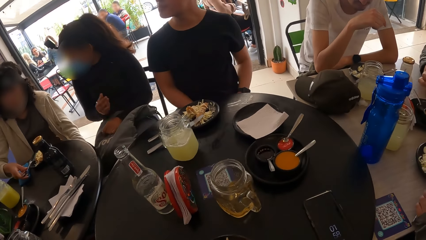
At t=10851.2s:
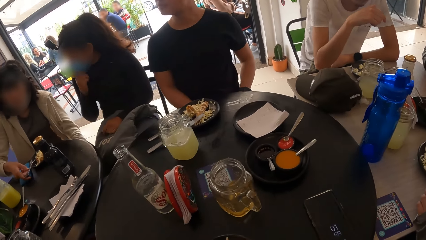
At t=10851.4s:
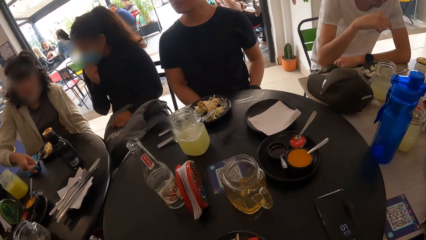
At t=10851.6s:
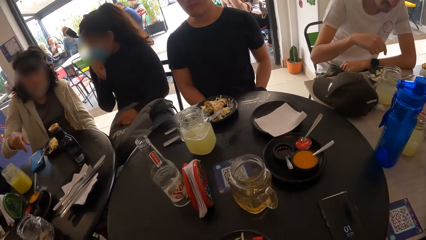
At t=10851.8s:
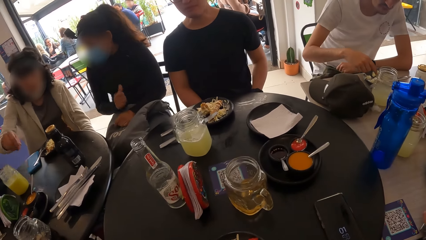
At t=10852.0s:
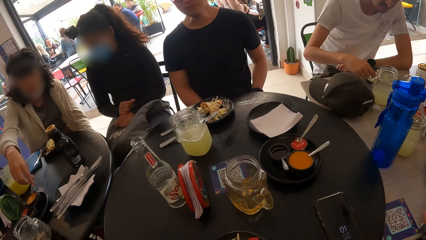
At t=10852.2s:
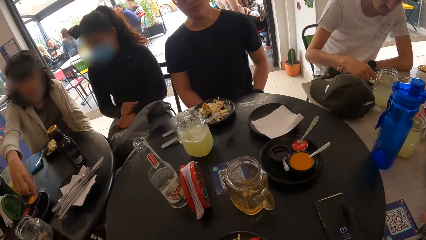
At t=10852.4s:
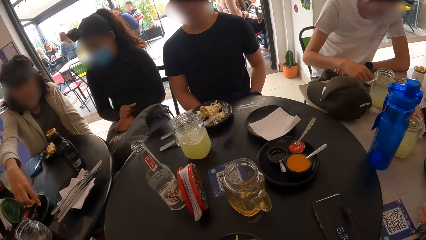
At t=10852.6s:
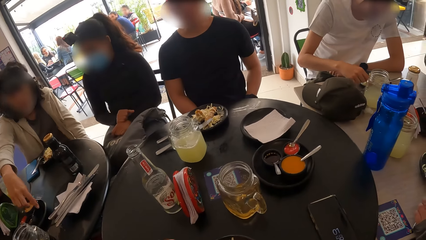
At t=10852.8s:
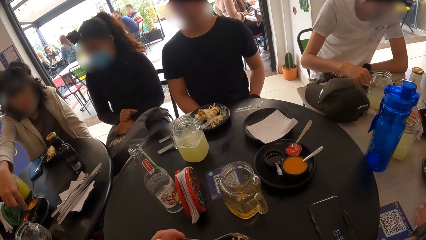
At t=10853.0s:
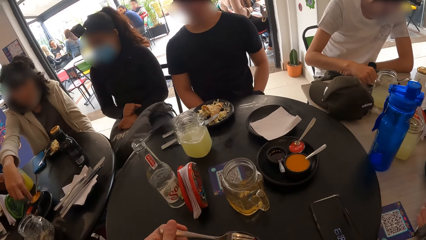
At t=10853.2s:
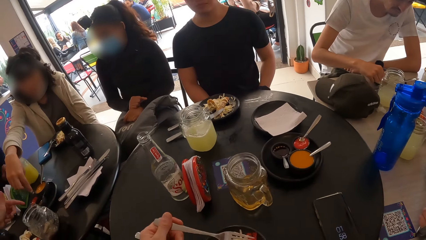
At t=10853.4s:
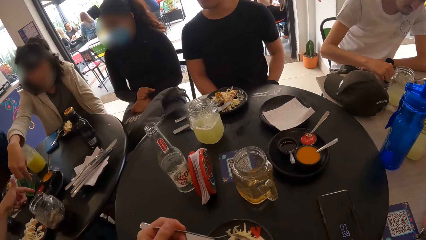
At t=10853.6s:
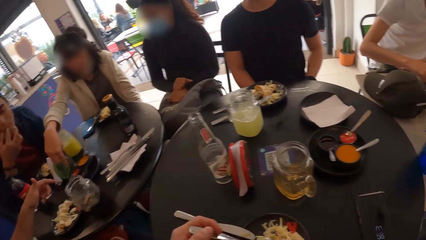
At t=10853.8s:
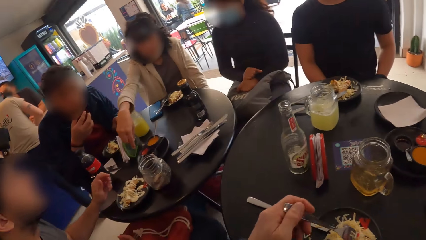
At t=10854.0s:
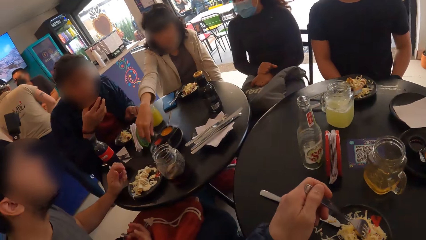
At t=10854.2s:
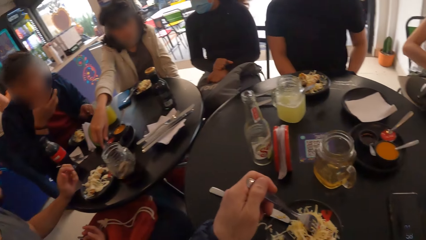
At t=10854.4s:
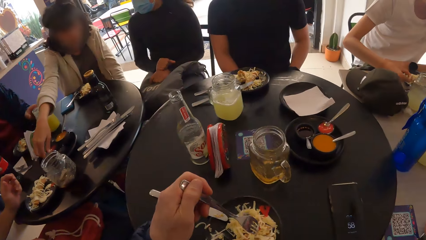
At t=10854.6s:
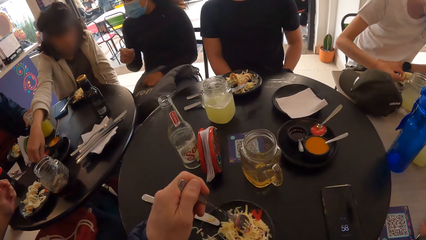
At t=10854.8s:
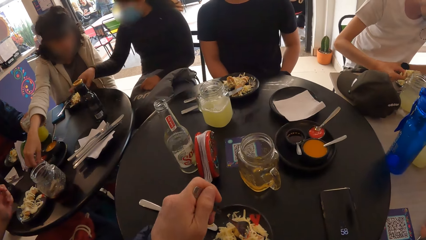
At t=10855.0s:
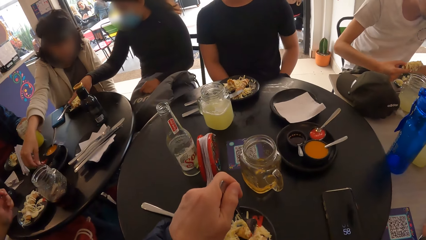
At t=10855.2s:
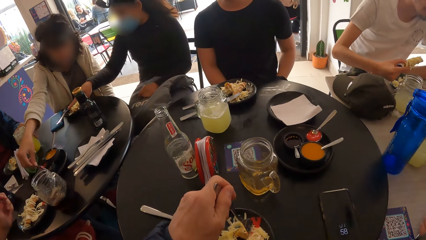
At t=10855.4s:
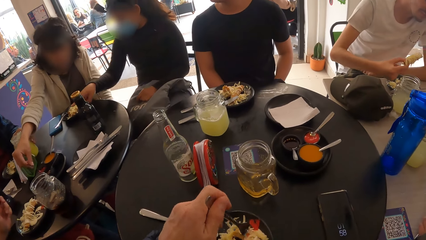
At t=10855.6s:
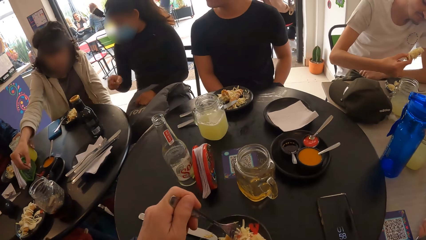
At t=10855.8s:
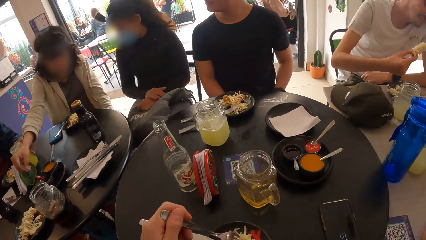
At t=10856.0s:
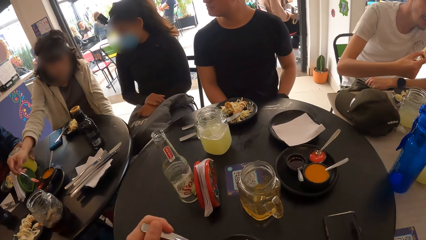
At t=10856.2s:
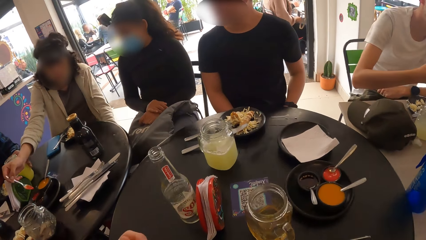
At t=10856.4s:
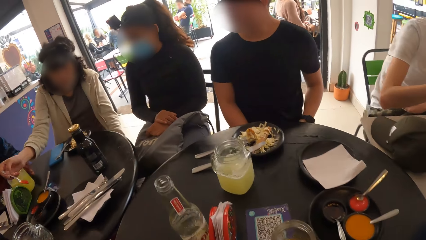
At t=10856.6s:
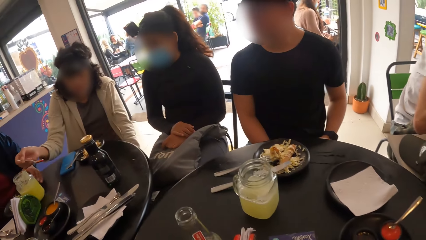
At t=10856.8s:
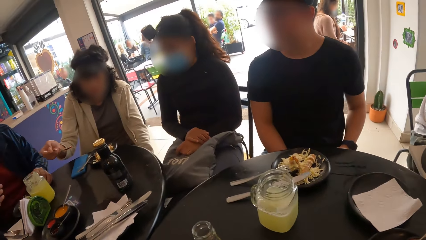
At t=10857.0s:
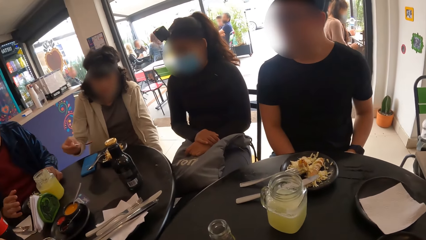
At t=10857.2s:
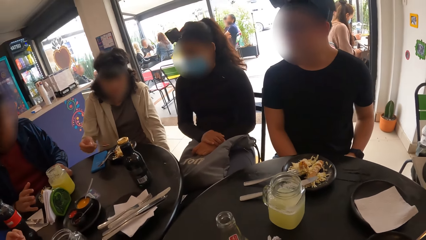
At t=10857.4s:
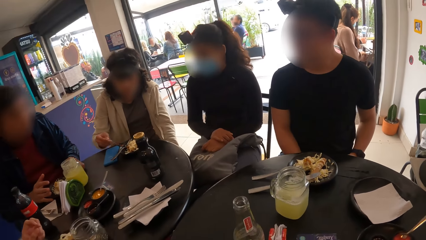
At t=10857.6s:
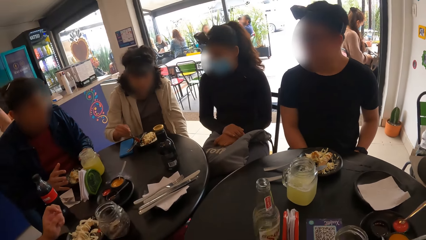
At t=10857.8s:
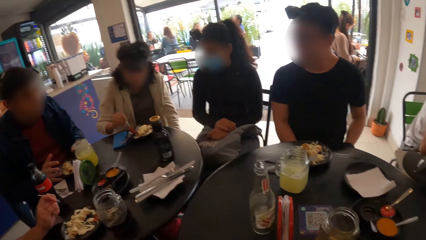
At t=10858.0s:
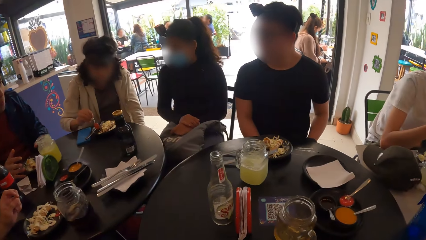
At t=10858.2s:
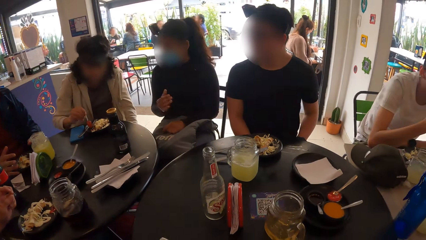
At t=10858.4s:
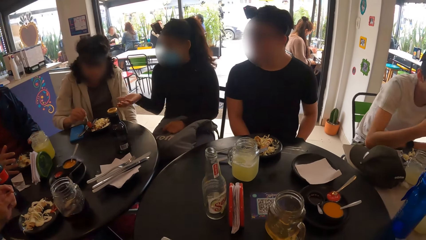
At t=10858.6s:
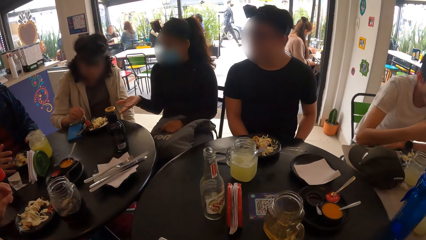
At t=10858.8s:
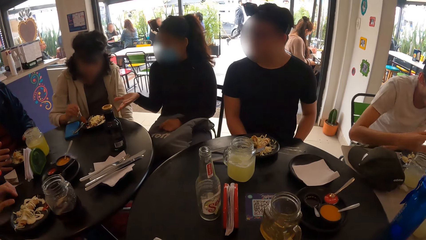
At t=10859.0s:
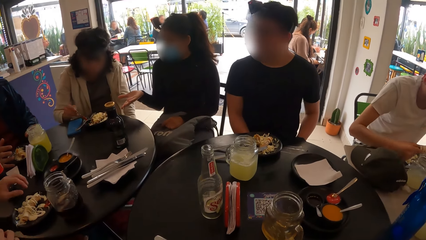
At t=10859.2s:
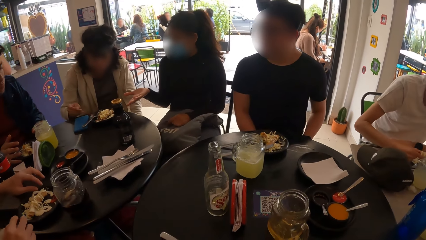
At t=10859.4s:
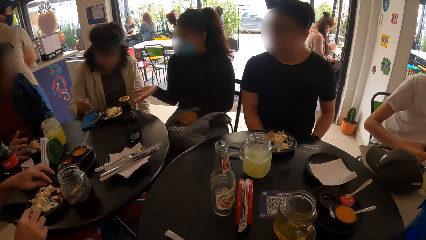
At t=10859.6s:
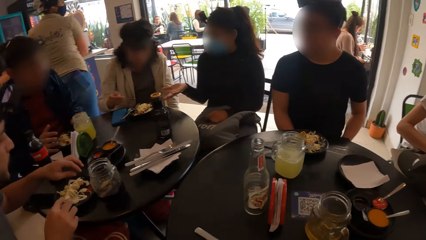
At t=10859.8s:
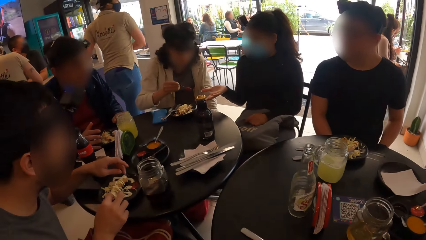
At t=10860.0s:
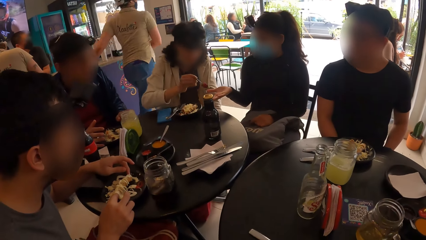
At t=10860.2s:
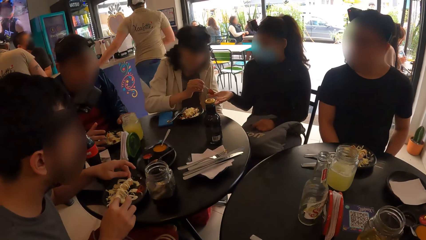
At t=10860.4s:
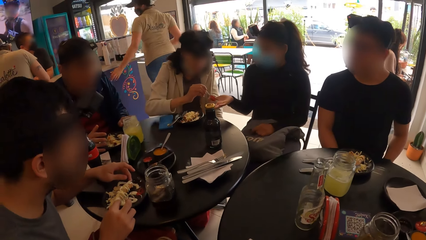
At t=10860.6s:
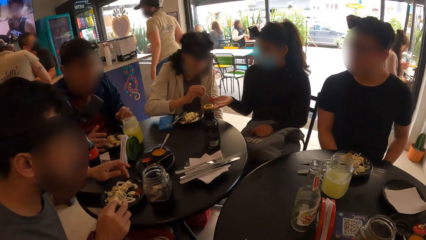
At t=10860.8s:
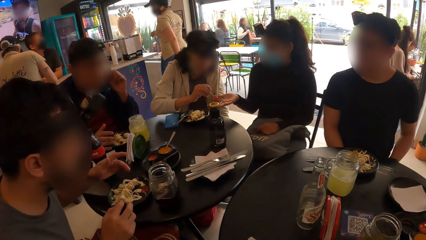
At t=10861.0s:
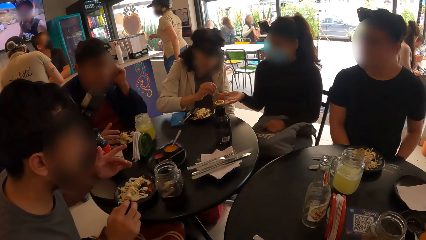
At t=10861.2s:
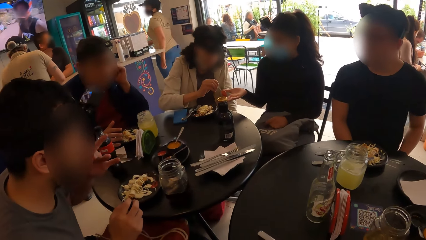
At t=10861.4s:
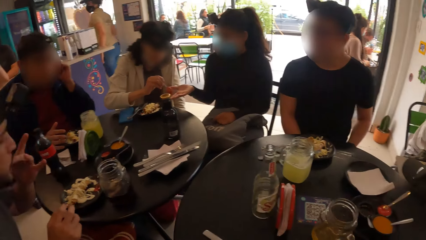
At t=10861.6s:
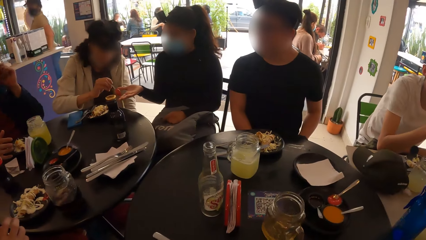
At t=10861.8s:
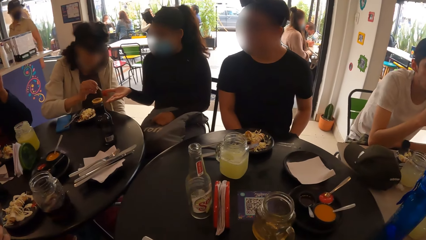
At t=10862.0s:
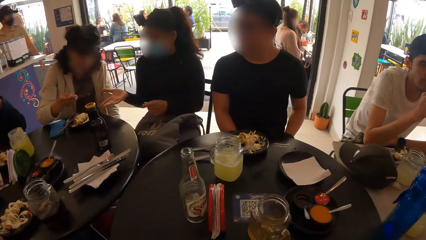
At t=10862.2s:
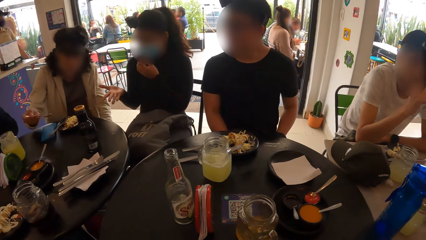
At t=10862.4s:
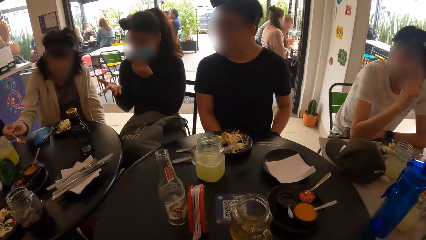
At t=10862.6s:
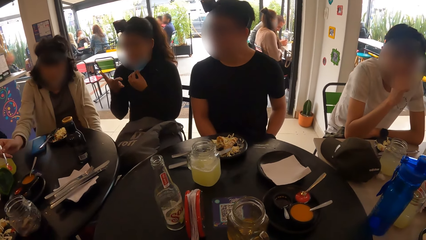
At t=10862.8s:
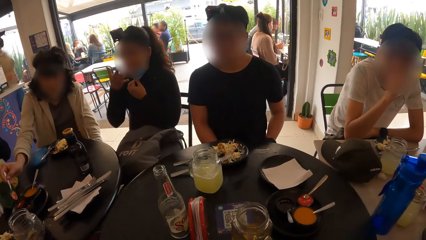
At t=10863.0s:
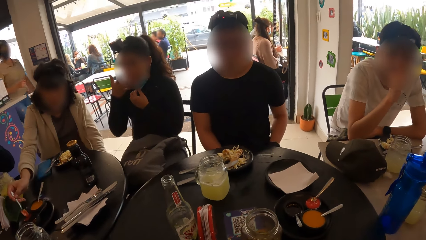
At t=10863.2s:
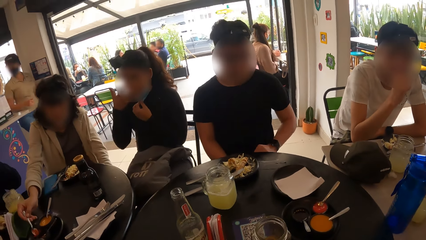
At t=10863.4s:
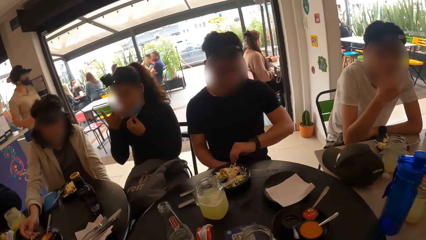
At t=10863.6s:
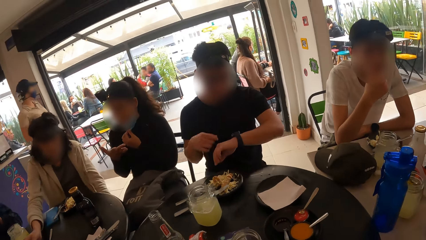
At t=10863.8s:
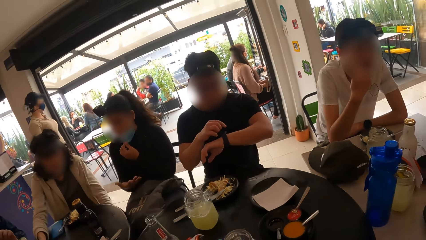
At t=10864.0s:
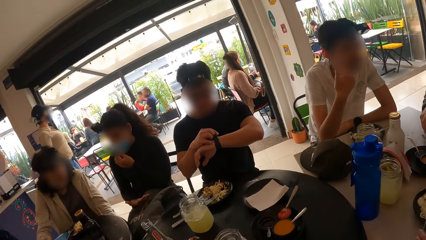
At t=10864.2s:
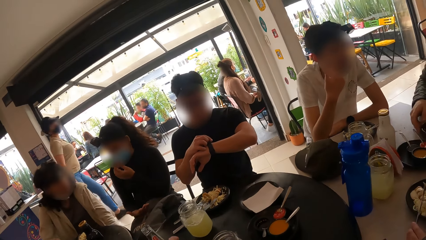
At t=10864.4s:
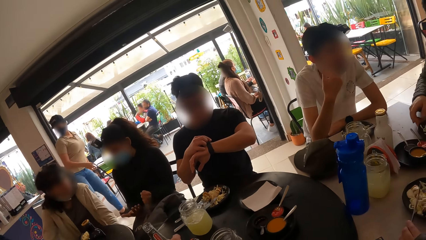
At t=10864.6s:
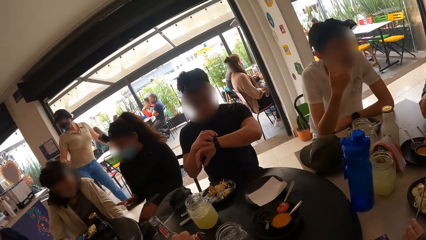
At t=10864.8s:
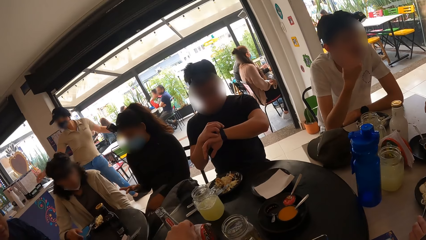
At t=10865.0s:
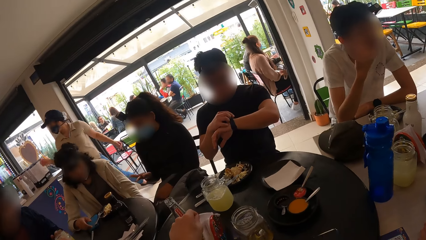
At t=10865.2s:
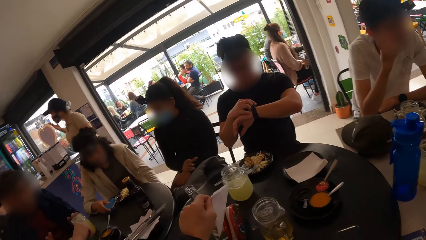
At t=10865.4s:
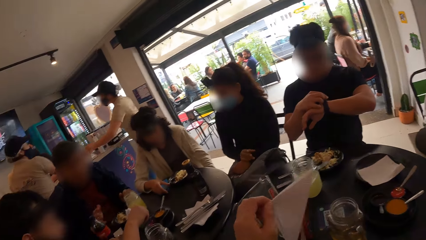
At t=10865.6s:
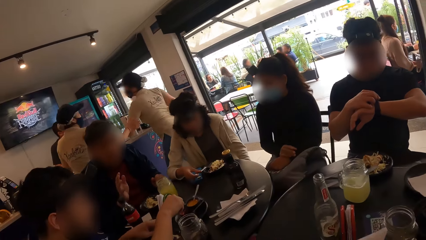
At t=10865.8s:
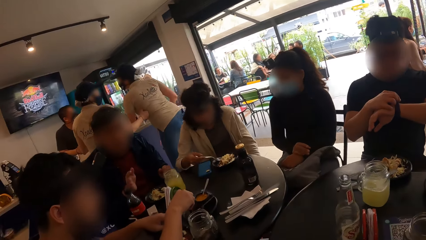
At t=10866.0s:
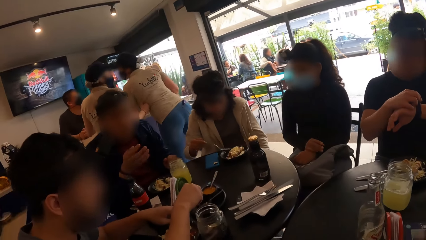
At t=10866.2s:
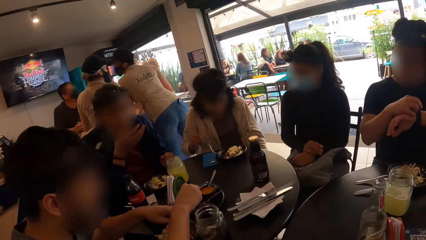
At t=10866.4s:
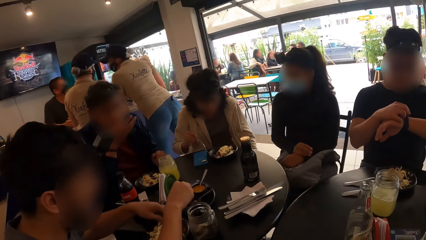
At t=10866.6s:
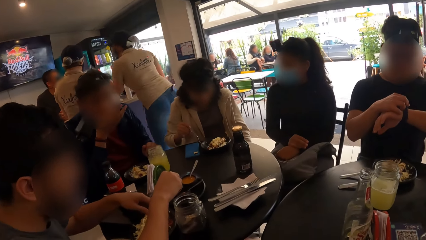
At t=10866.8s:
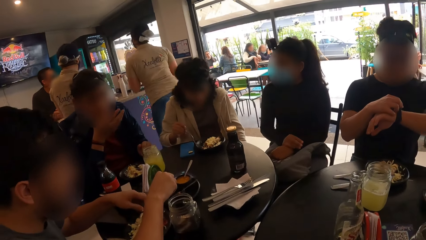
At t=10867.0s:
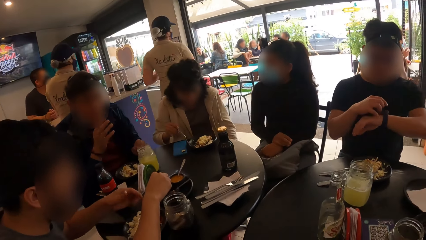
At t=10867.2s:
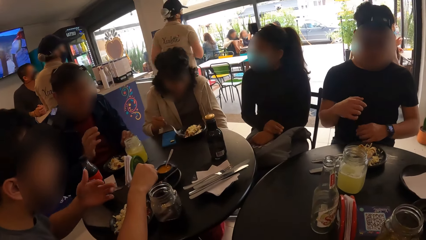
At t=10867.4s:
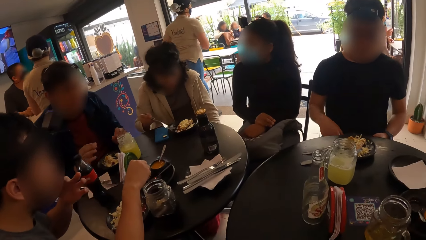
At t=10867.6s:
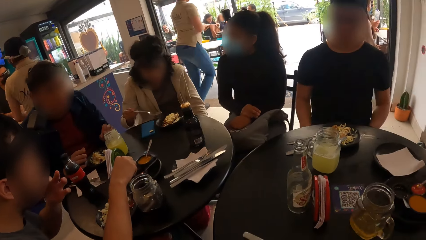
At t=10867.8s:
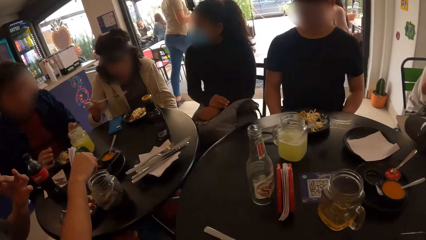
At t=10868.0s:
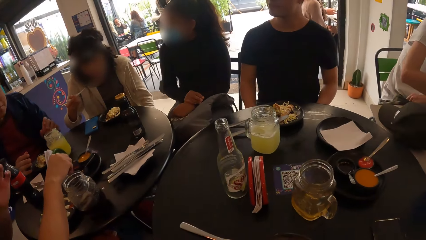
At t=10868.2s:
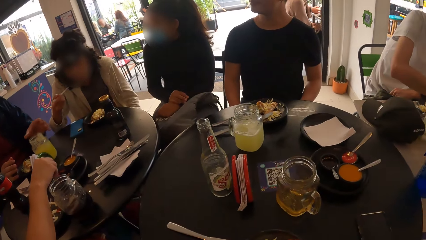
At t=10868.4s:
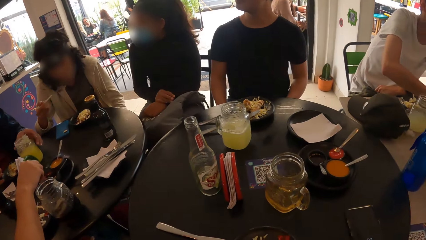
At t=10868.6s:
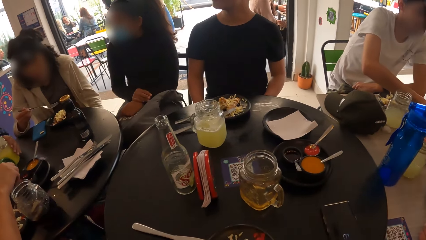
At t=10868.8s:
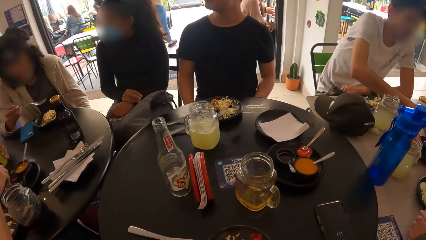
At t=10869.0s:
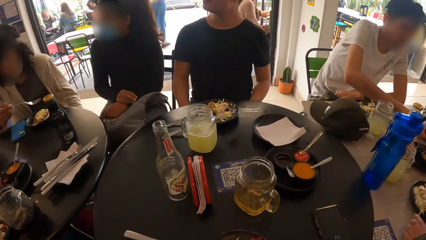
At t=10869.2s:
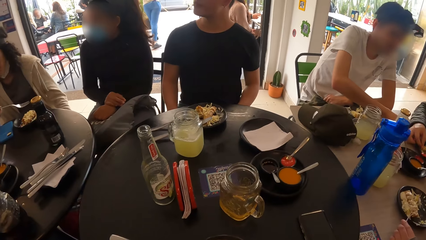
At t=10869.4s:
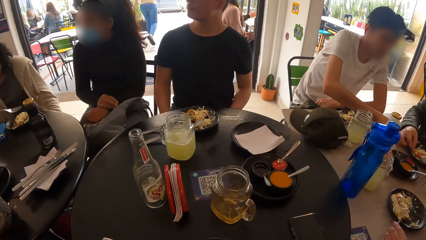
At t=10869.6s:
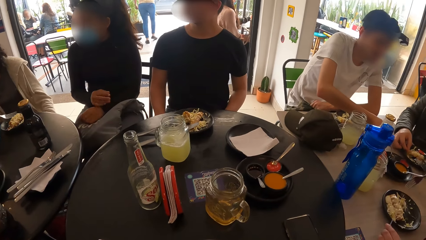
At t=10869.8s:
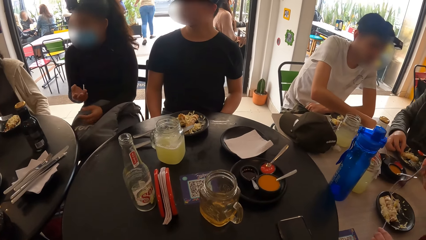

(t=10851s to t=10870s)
A woman drops the fork into the plate with her right hand. A man converses with the camera wearer. The woman points at a chili. The camera wearer holds a fork. The woman picks up a spoon from a plate of sauce on the table with her right hand. A second man moves a cup of juice on the table with his left hand. The woman chops the chili with the spoon. The camera wearer chops salad with the fork. The woman puts the sauce on the spoon into the plate of food on the table with her right hand. Another woman converses with the first woman. The first woman puts the sauce on the spoon into the right hand of the other woman with her right hand. A third man licks his fingers. The camera wearer looks at the other woman. The first woman drops the spoon into the plate of sauce on the table with her right hand. The other woman puts the sauce in her right hand into her mouth. The first man looks at his watch. The camera wearer picks up a serviette from the table with his left hand. He looks around. The first woman takes food from the plate on the table with the fork in her right hand, puts the food into her mouth with the fork in her right hand, and tastes the chili with the spoon.
